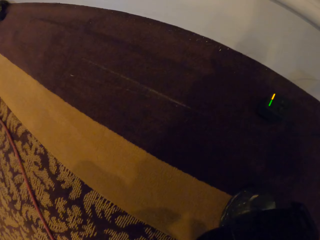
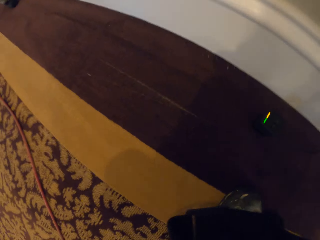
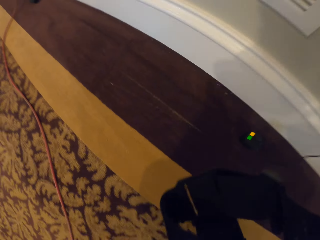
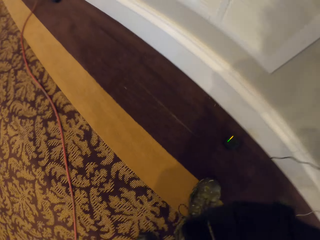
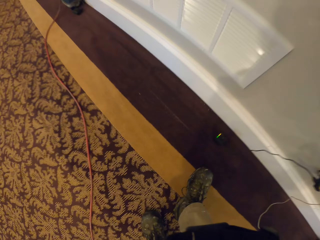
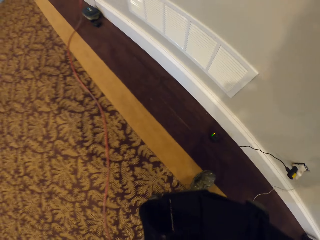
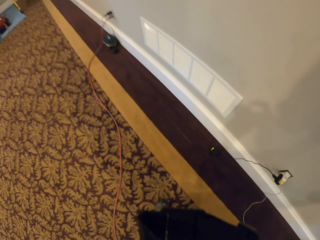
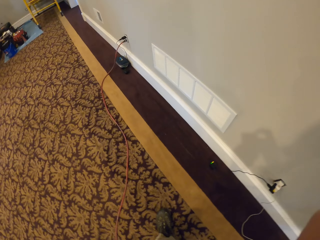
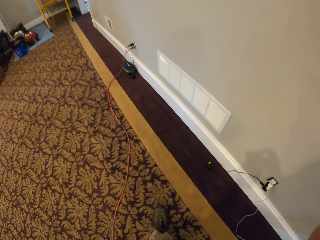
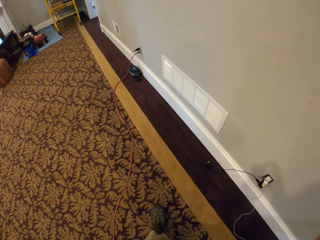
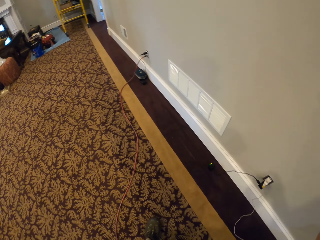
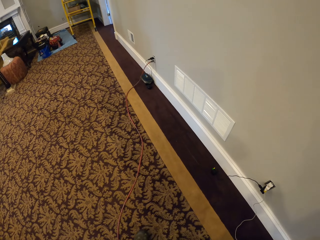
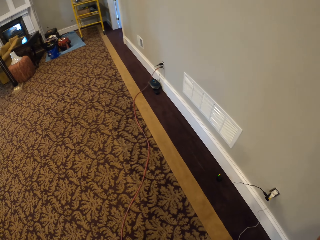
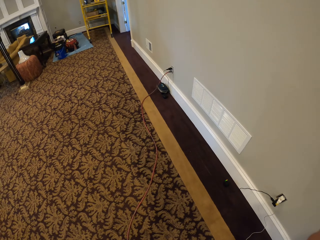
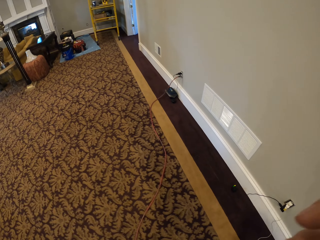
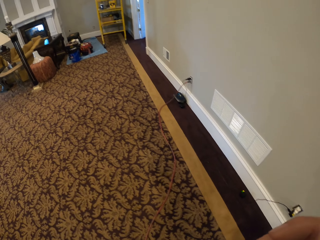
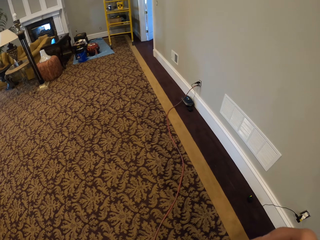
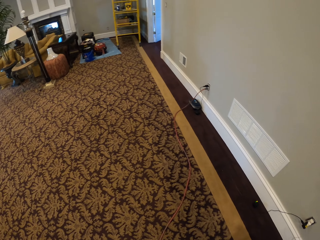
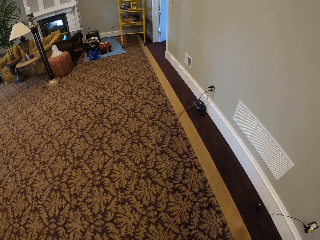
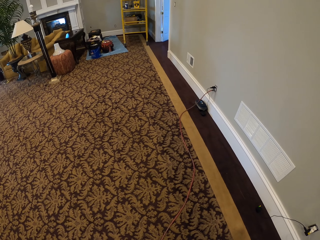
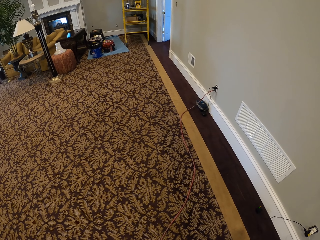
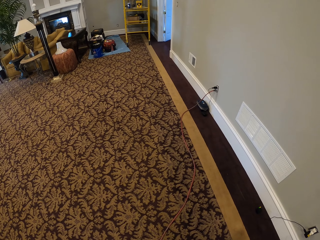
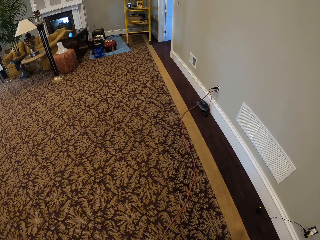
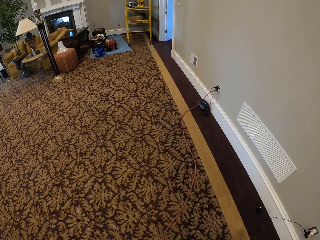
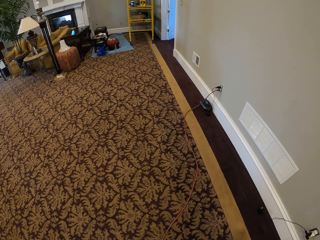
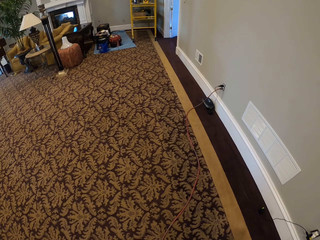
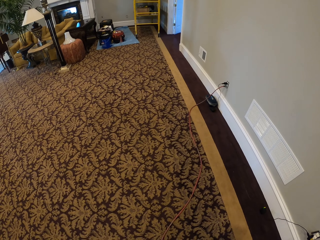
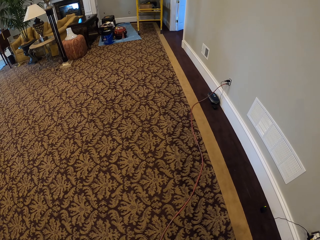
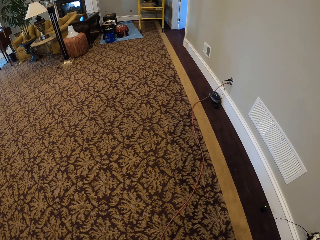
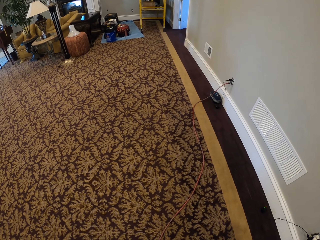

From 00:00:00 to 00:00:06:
The camera wearer is in an apartment. They look around.

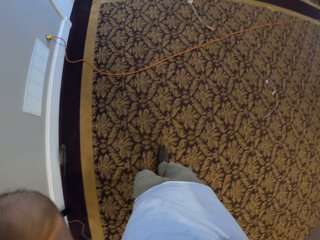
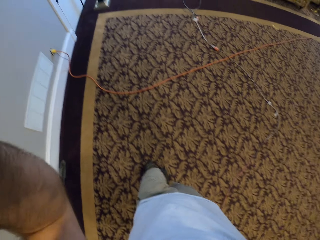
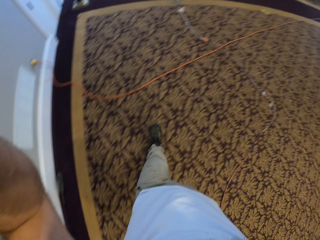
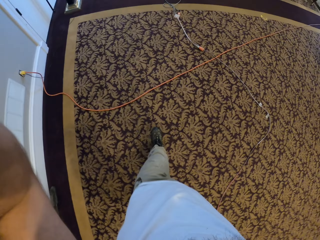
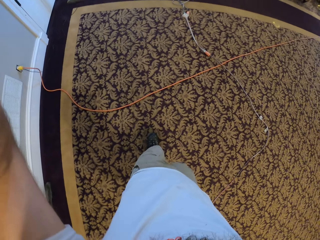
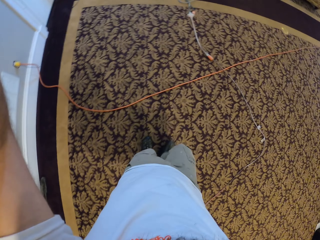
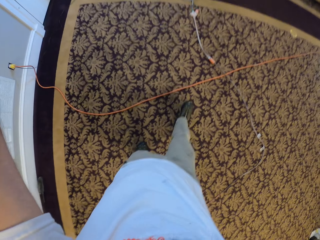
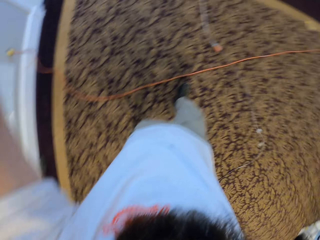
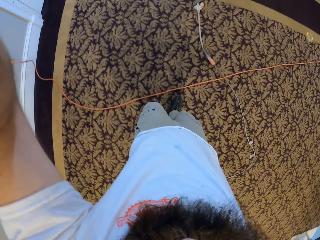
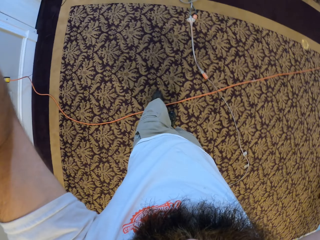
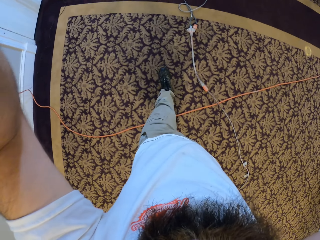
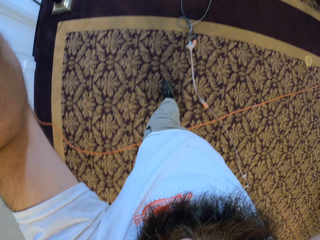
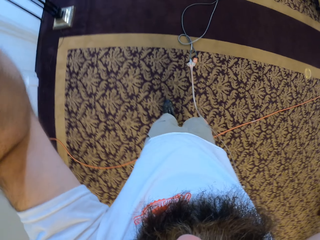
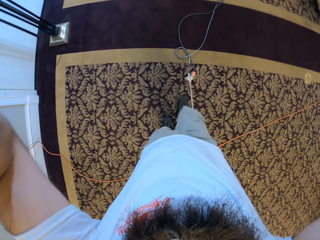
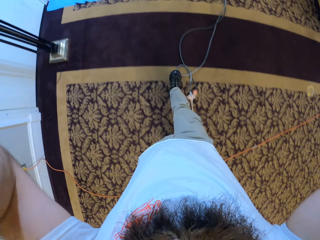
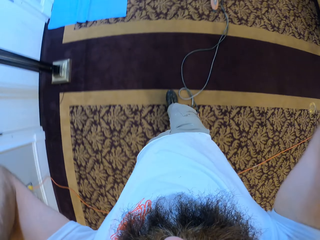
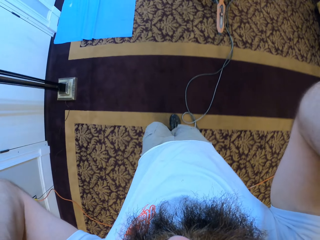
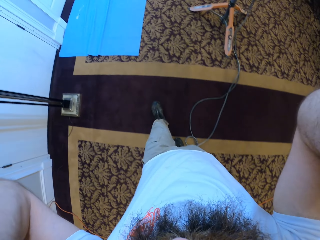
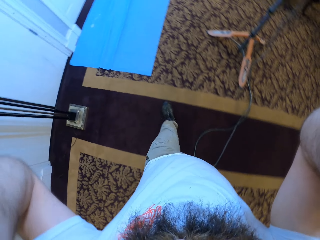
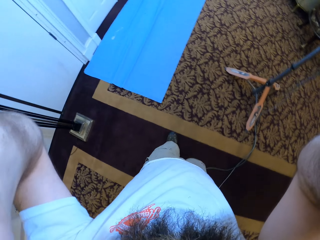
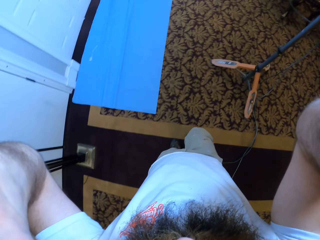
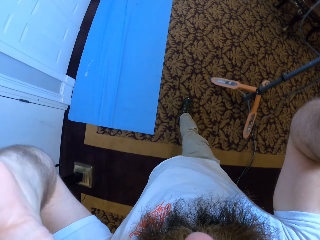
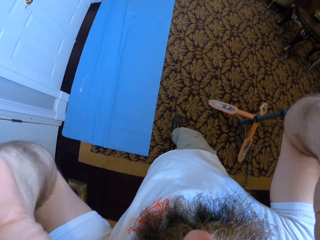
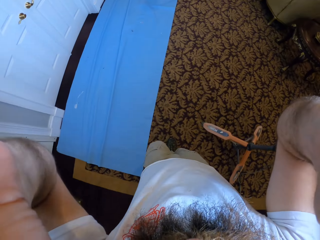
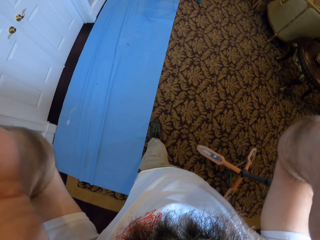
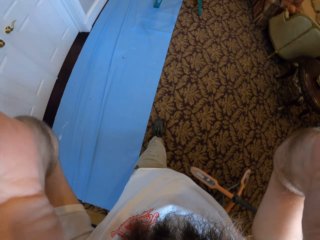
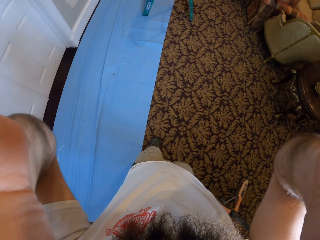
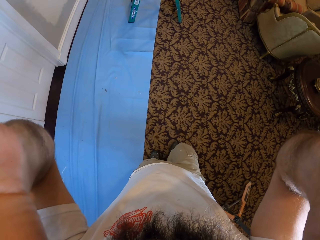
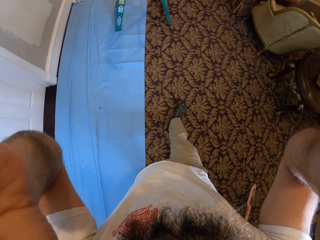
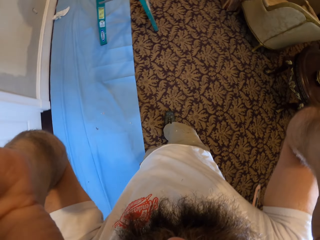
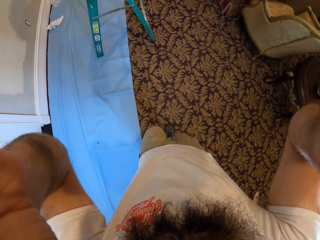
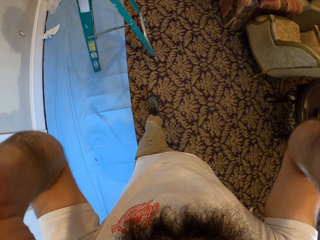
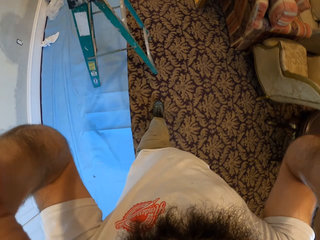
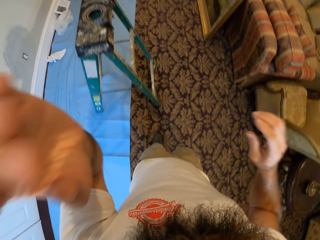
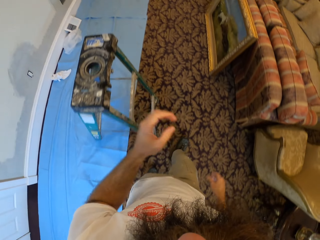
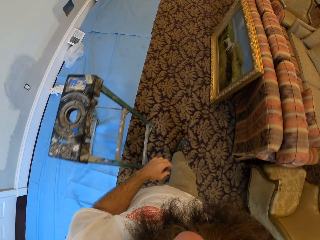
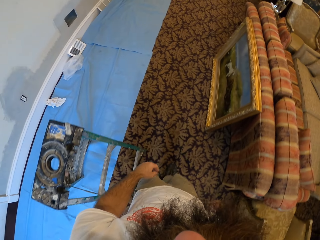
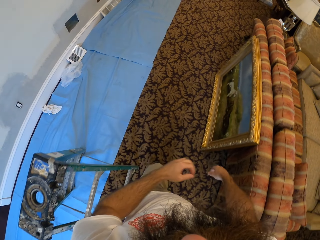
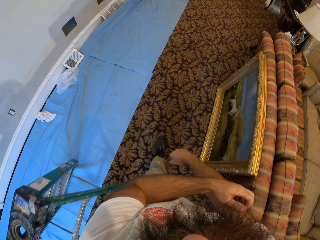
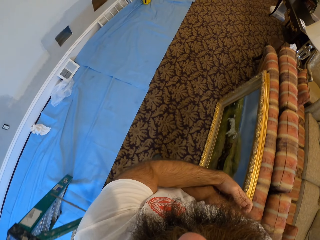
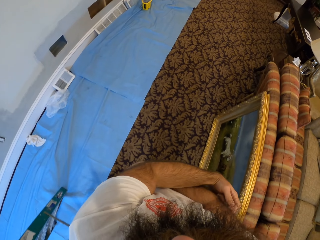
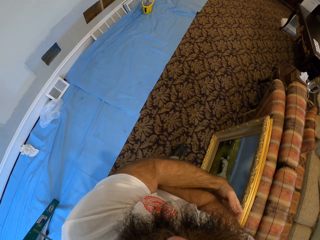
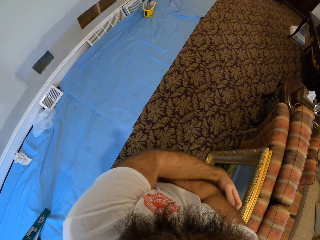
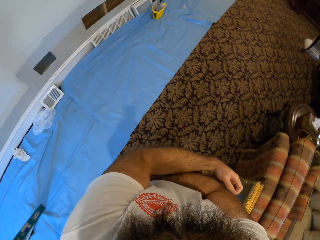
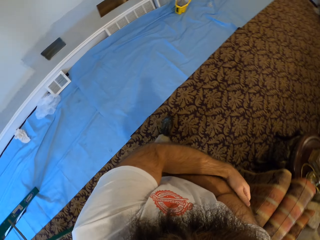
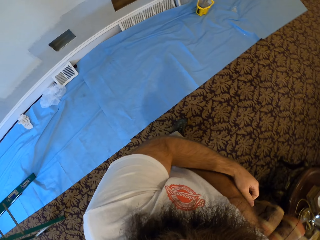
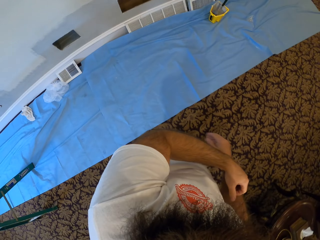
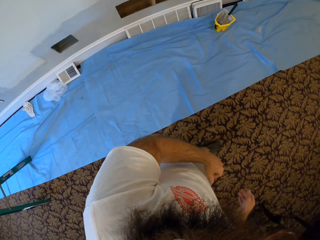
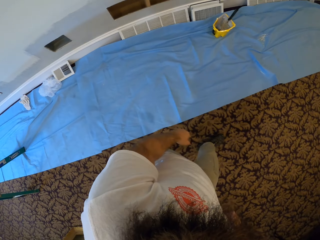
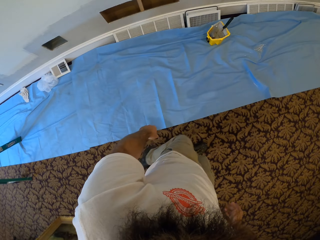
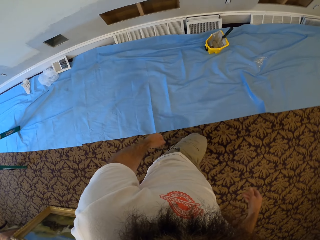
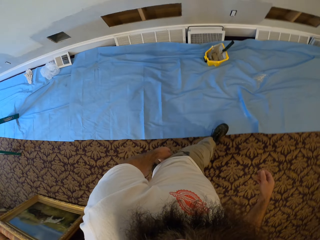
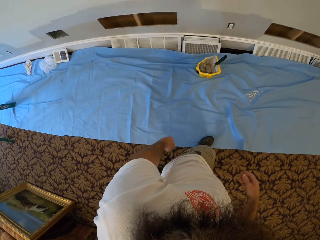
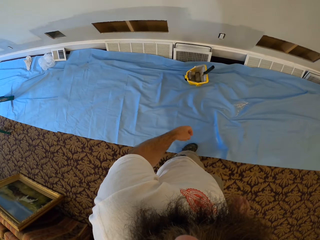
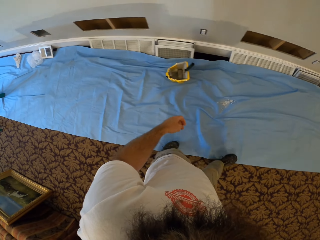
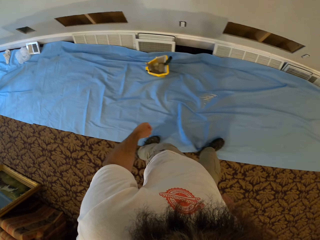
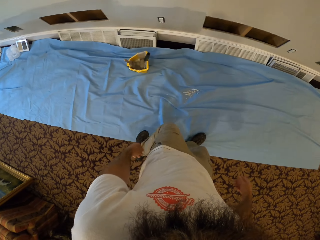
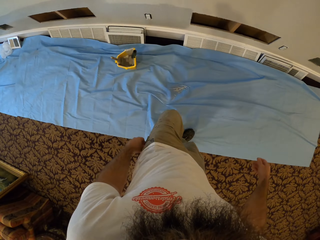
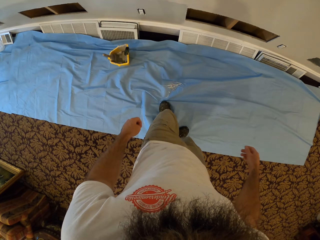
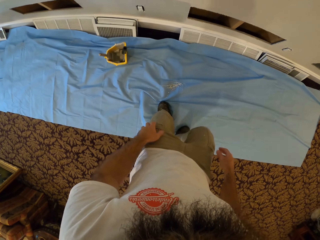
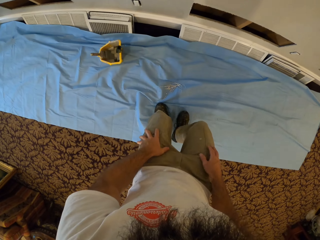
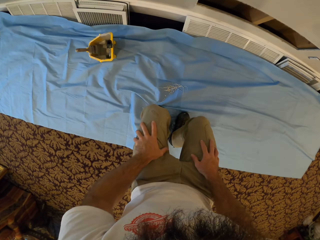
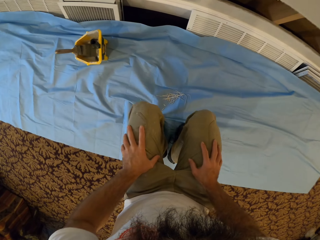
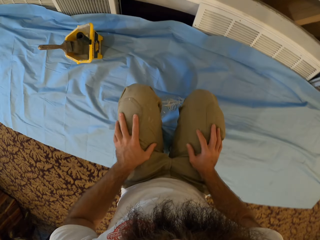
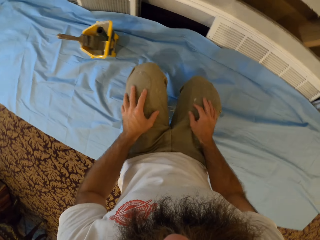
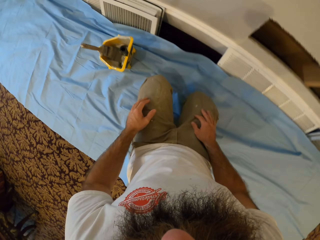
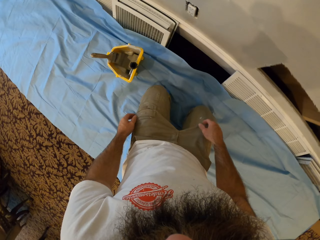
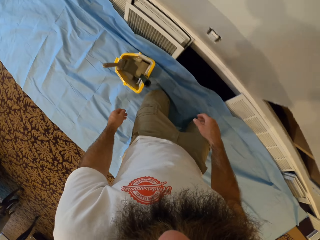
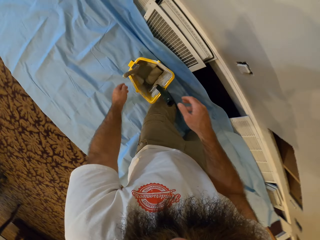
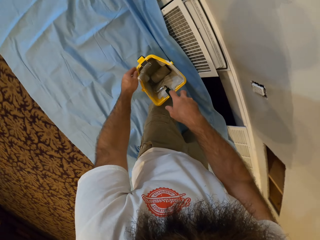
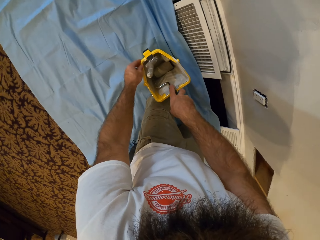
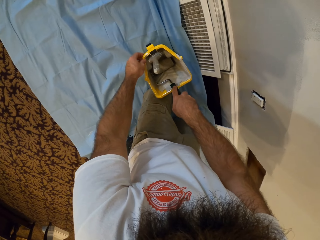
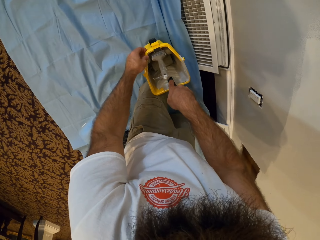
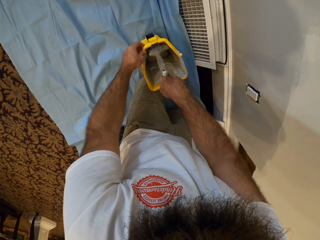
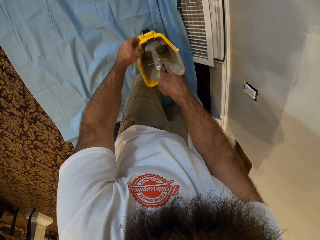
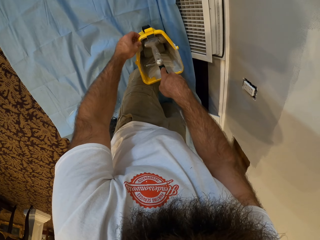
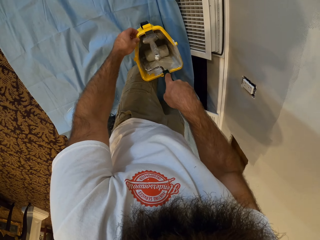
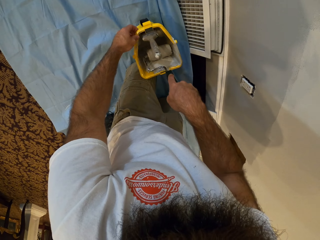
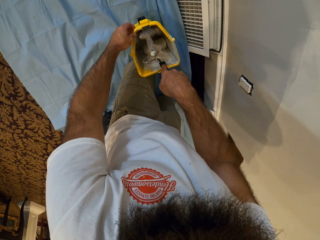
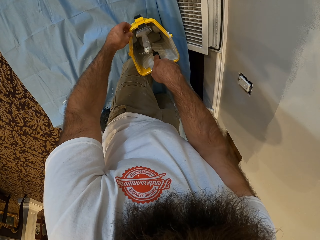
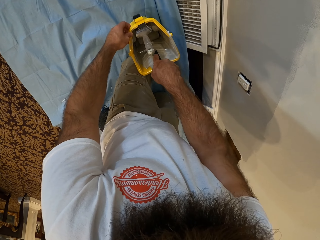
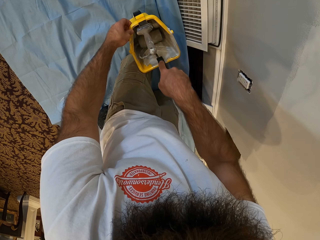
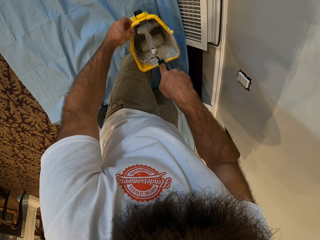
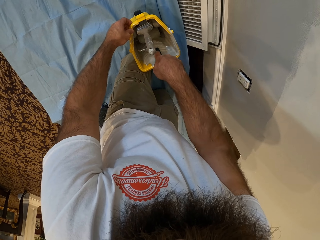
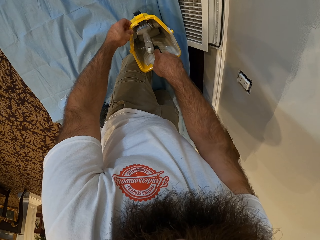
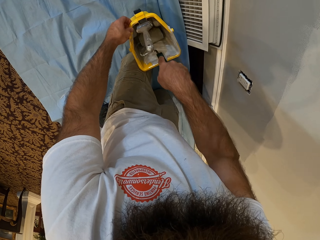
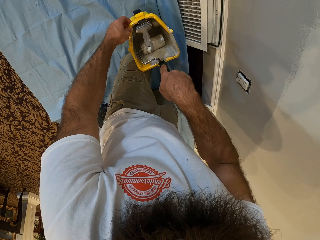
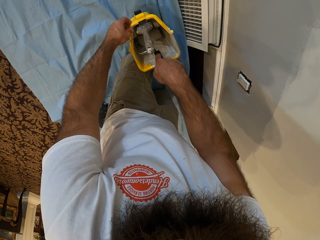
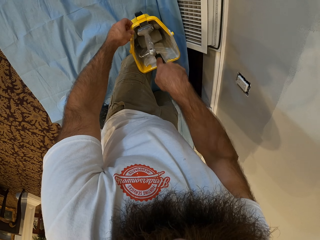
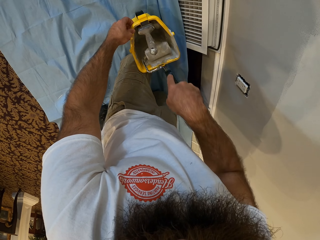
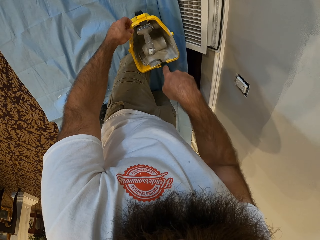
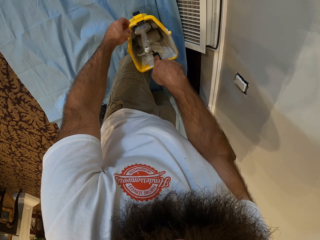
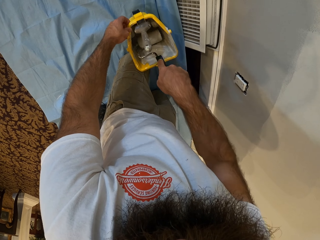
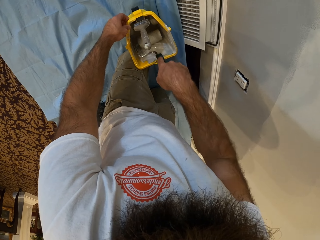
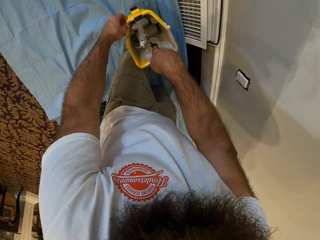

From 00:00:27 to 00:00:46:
The camera wearer walks in the house. He scratches his right hand with his left hand. He kneels on a sheet on the floor. He places his left hand on a paint bucket and rolls a roller brush in his right hand in the paint bucket. He holds the paint container and the roller brush.
